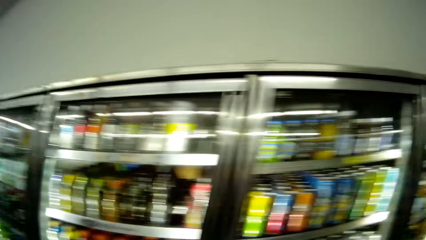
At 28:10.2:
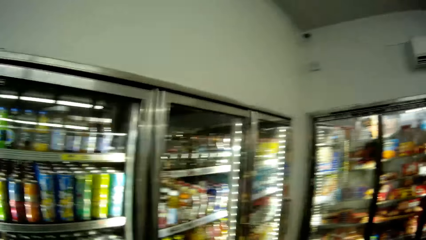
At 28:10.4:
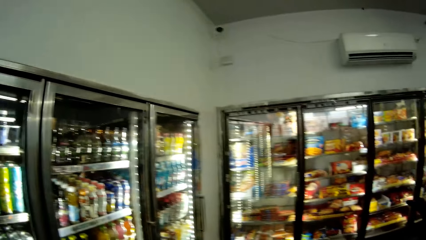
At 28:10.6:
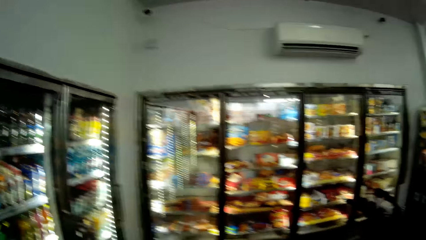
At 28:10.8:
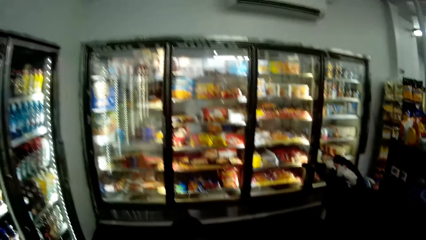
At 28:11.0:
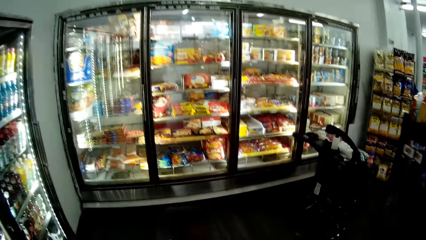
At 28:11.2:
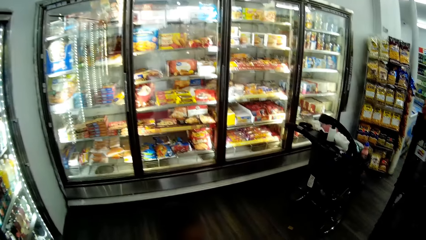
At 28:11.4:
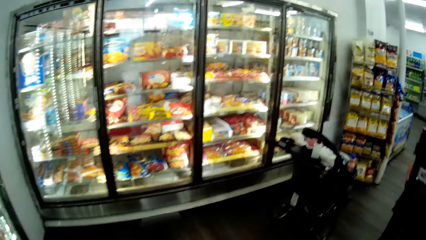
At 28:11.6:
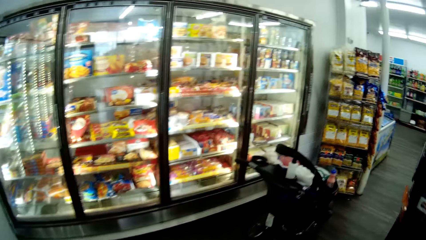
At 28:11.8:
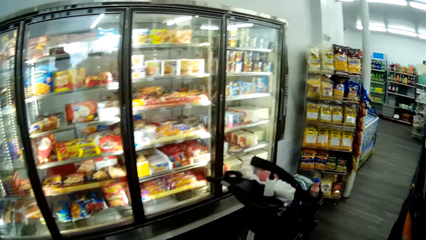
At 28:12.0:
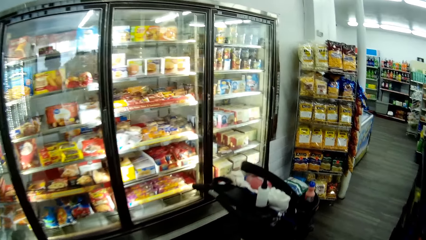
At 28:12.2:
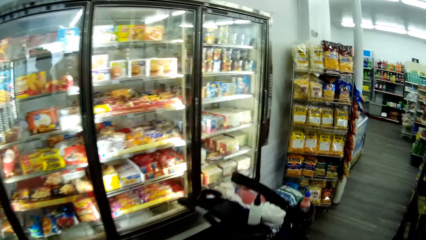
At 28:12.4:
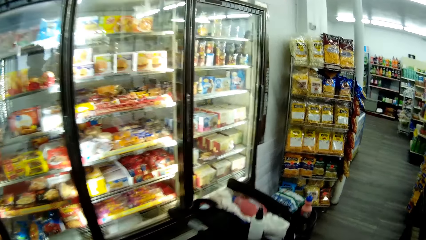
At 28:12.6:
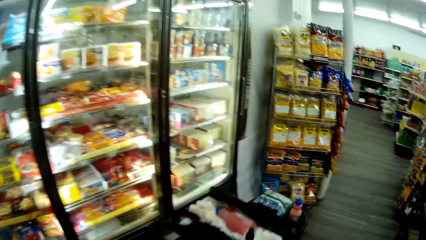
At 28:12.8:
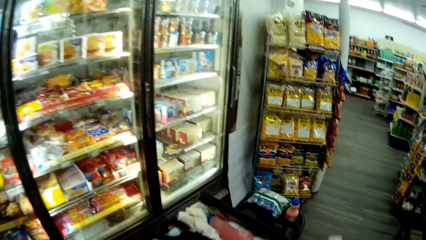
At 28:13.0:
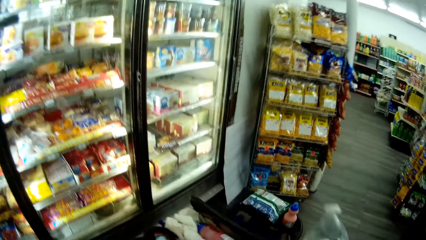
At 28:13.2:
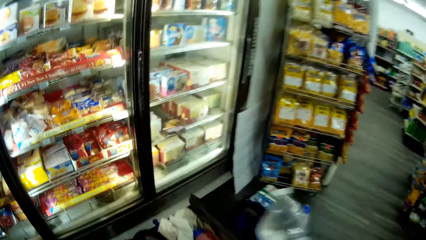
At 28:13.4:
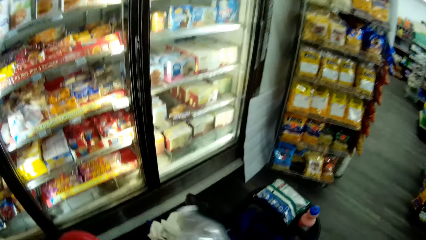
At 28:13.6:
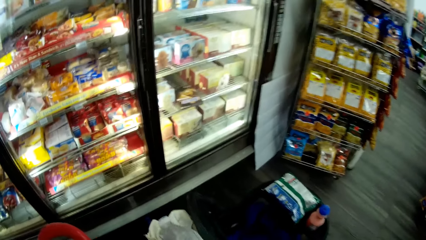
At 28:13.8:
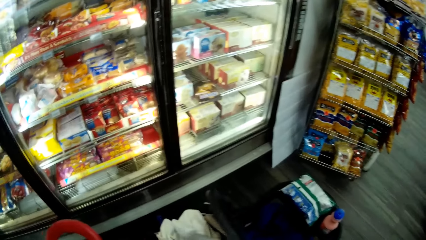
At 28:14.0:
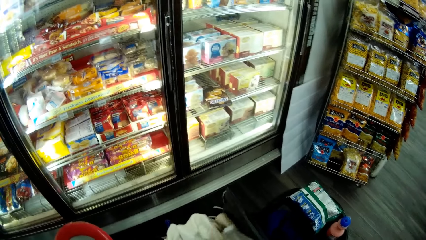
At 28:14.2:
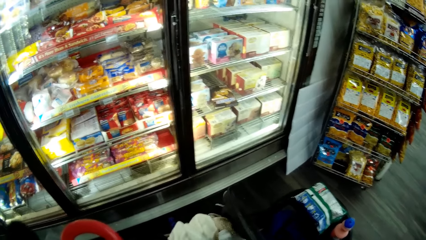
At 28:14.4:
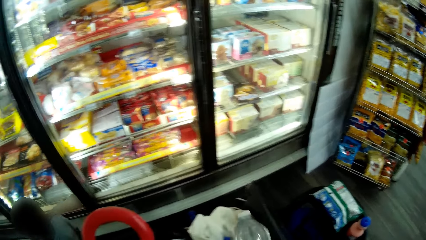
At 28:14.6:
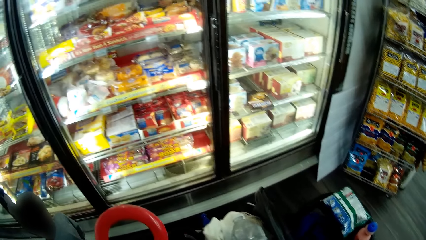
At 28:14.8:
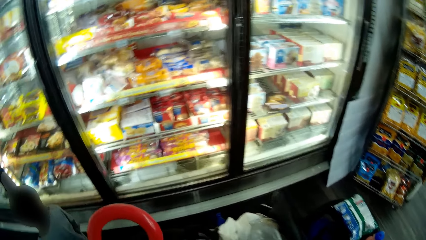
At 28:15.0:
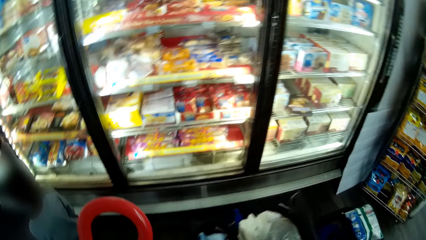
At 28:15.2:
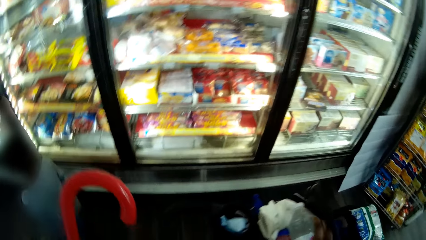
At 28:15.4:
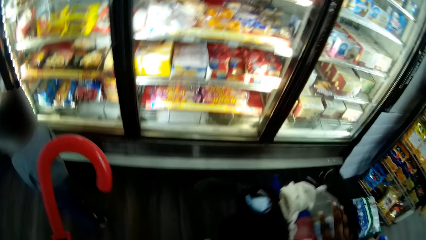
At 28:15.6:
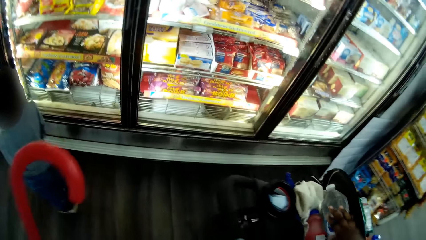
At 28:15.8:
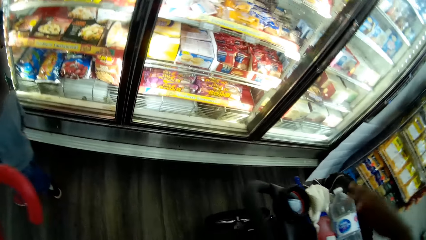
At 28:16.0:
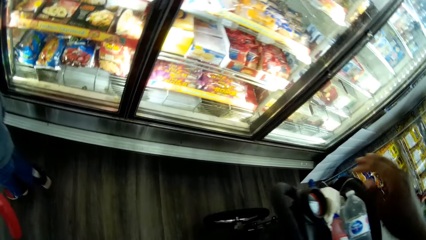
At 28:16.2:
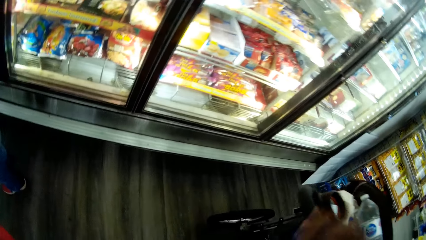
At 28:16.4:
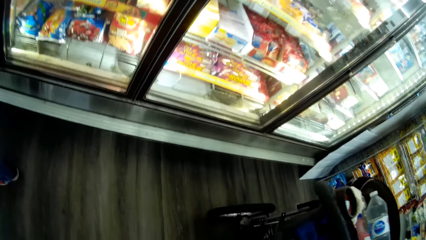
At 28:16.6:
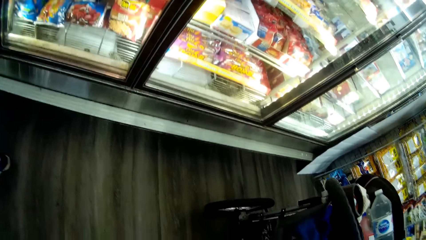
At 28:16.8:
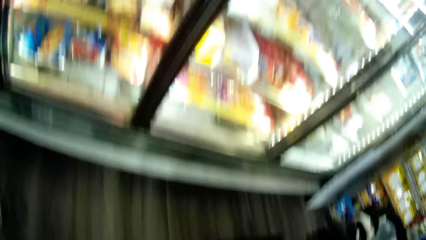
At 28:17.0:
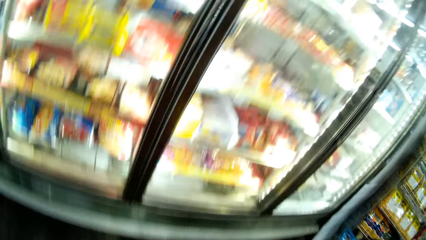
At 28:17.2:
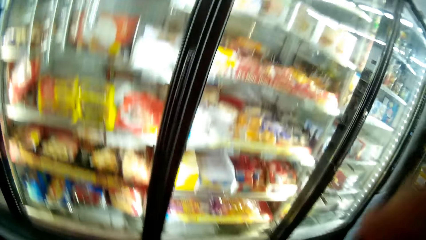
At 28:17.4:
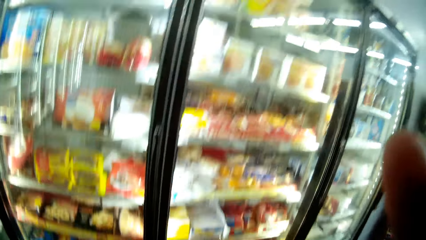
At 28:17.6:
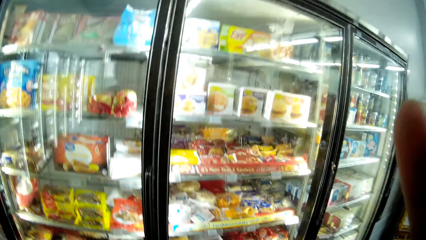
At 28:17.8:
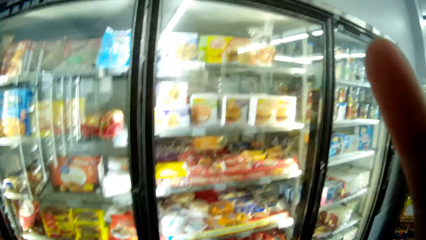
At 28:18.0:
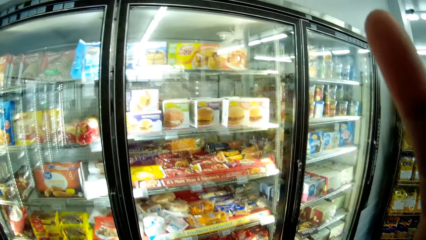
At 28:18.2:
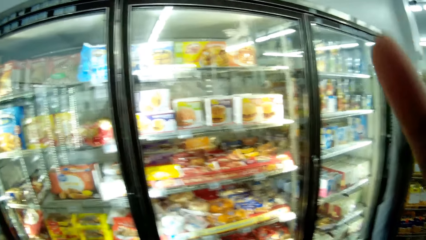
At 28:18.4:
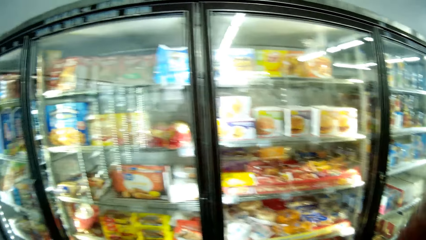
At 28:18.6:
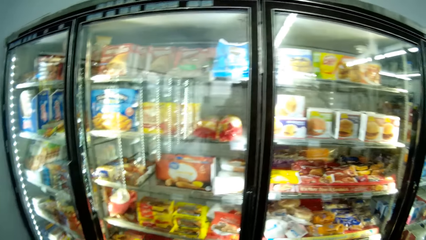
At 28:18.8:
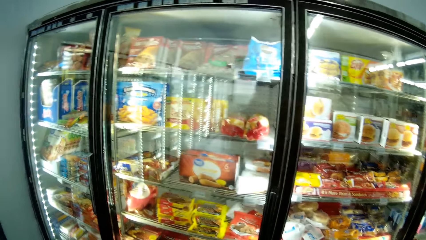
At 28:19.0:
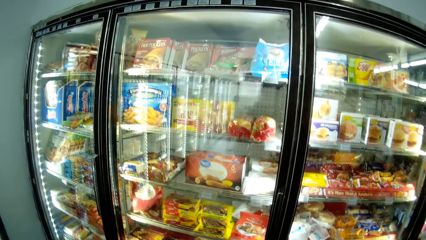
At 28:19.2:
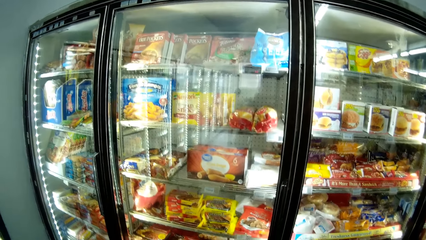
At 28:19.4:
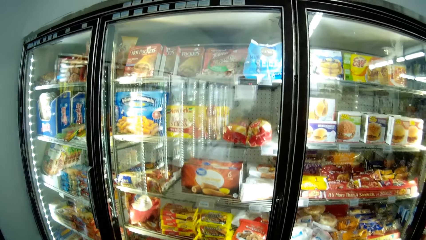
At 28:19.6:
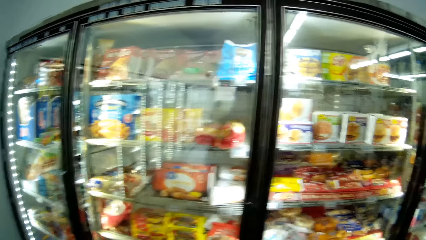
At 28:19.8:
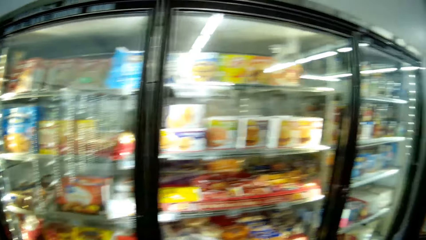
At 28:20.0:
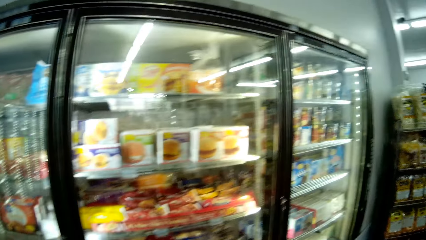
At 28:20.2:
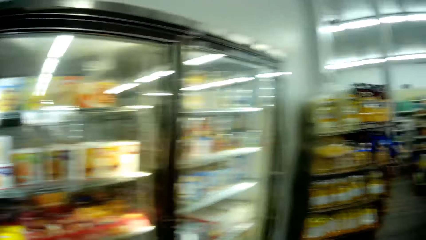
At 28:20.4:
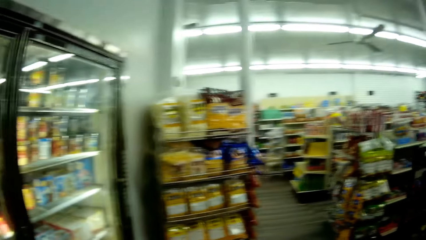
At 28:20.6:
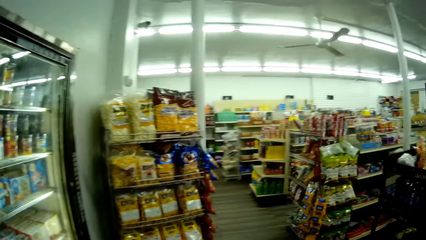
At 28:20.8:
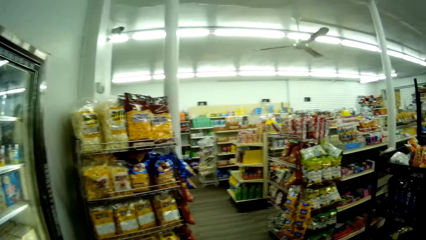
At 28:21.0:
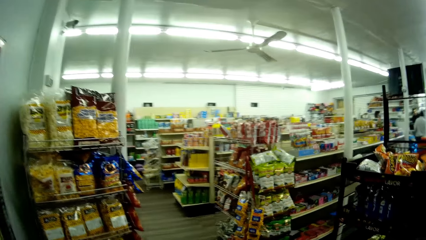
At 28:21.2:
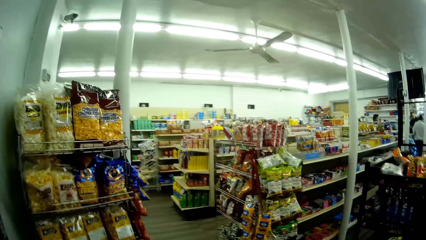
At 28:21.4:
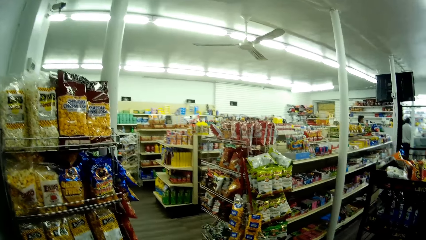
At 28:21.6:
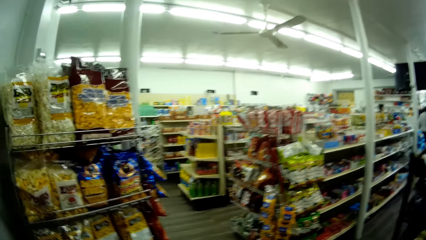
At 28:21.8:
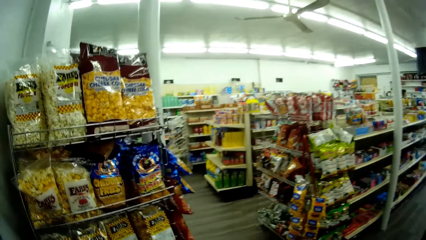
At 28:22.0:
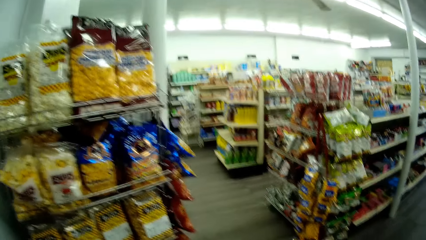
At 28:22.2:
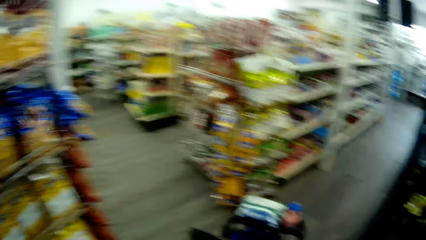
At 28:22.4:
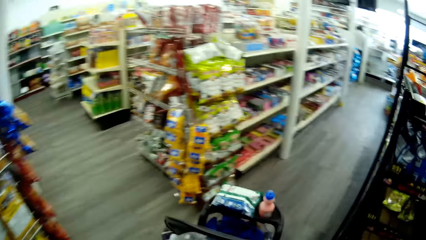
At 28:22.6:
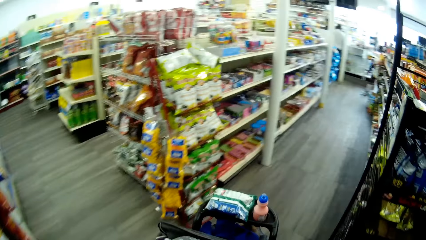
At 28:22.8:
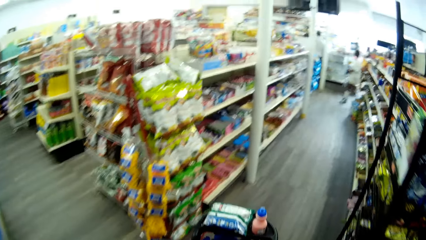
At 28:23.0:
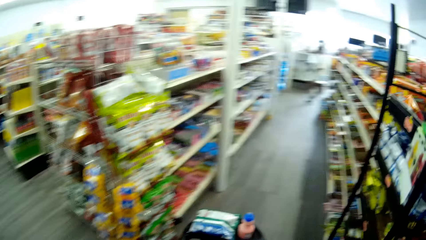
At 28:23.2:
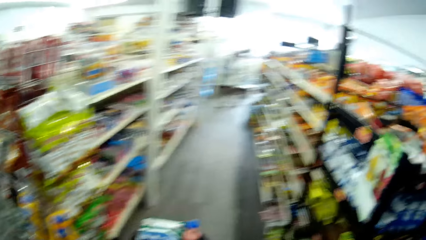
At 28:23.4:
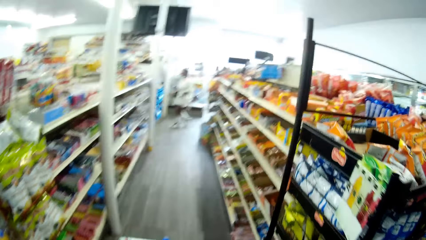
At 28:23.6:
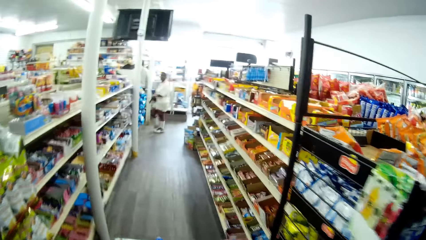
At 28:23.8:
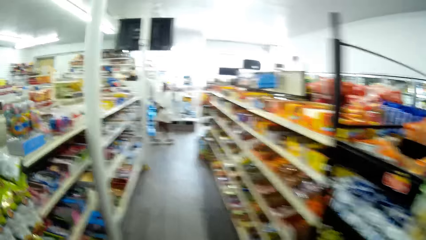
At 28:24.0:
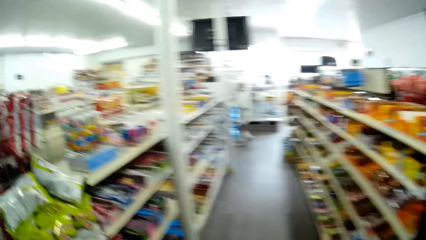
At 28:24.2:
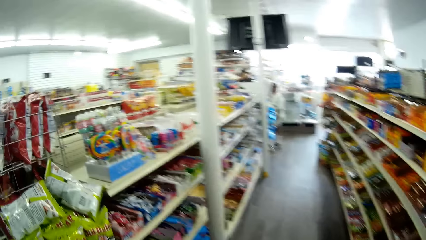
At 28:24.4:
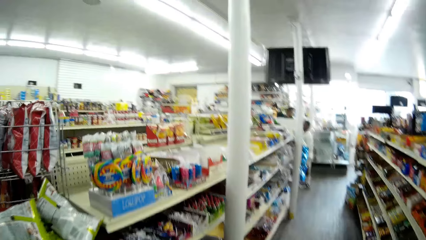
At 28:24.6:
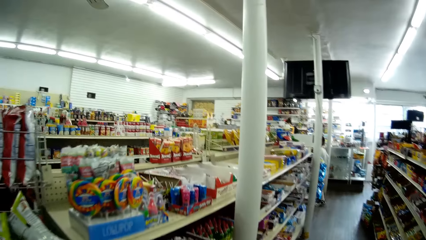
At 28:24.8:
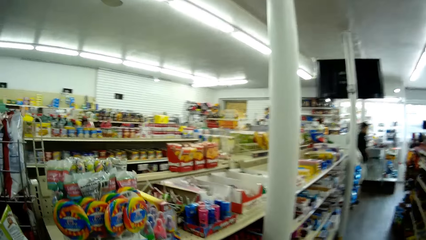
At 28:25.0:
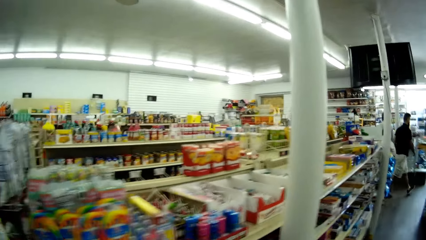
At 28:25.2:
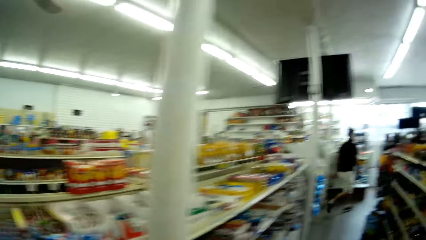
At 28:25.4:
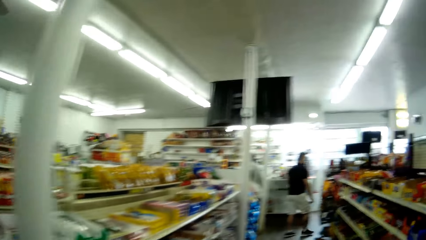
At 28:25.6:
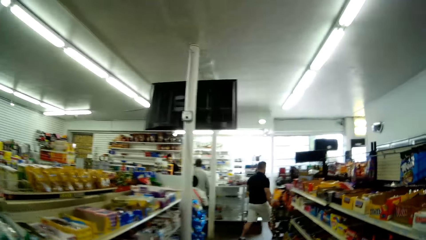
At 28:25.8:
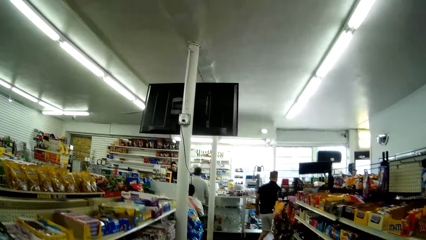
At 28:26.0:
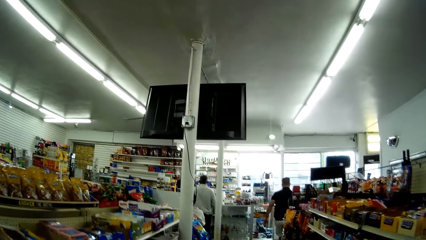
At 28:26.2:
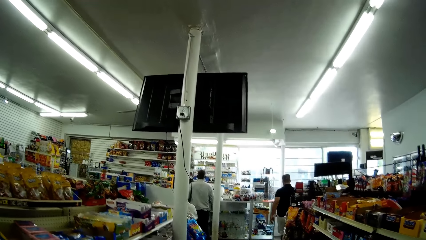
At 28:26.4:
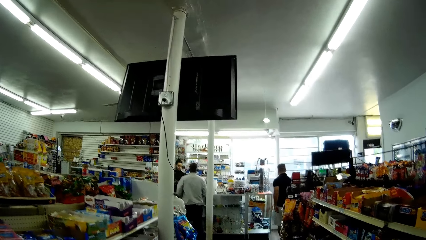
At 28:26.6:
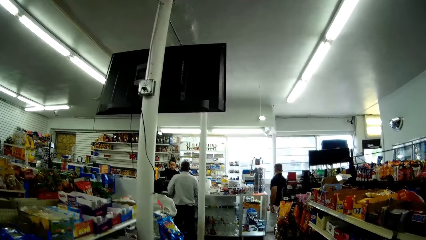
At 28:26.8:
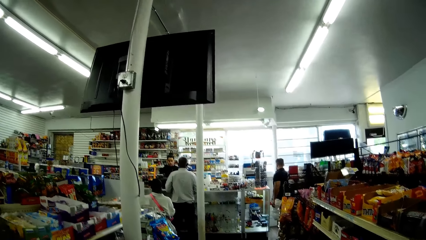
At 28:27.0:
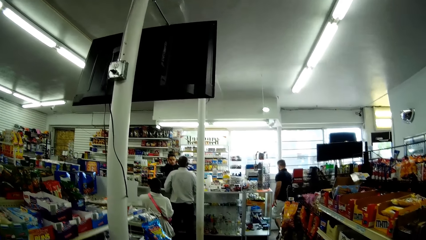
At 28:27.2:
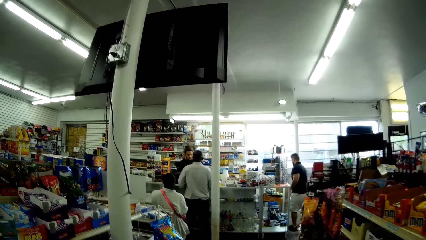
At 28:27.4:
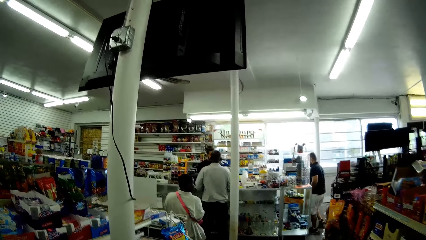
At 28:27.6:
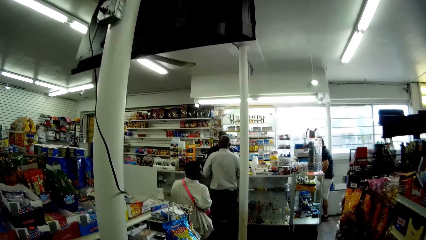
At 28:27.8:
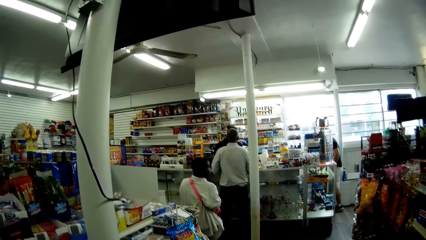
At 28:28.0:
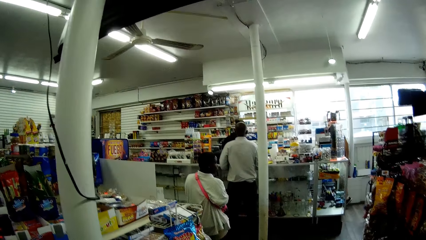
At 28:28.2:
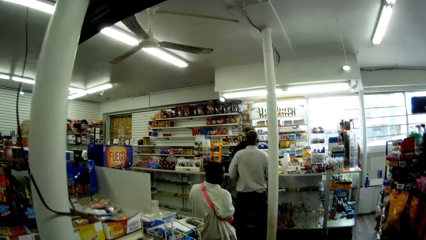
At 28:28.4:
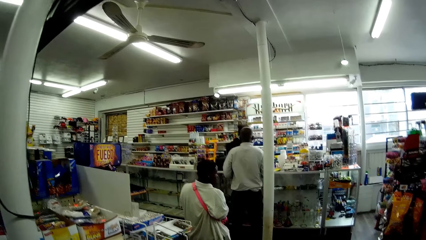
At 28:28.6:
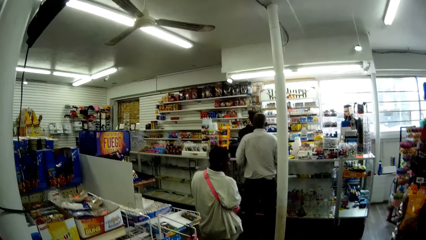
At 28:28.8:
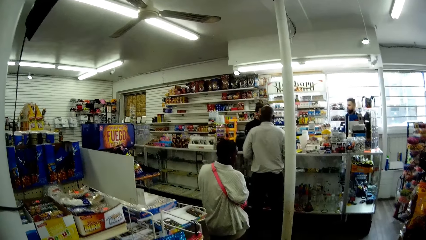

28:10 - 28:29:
The camera wearer looks around and walks around. She drops the bottle of water in the shopping cart with her right hand. She adjusts the camera on her face with her right hand. She walks around. She pushes the shopping cart.
